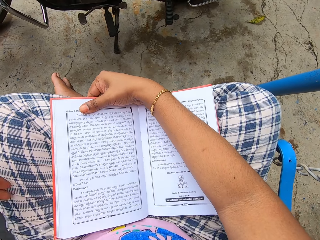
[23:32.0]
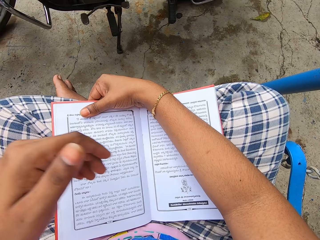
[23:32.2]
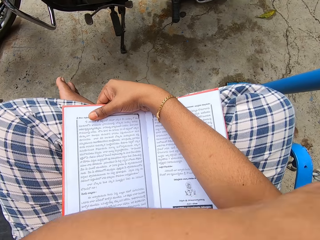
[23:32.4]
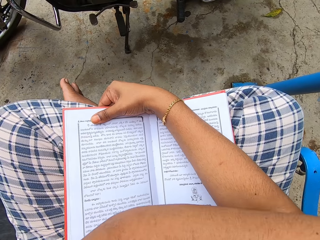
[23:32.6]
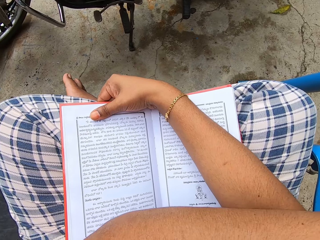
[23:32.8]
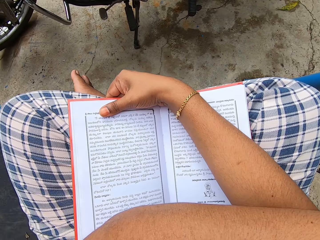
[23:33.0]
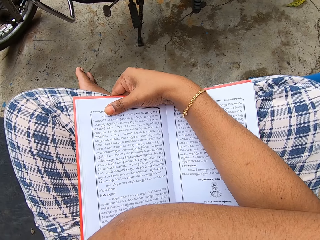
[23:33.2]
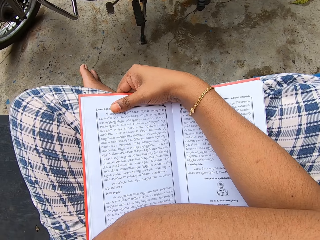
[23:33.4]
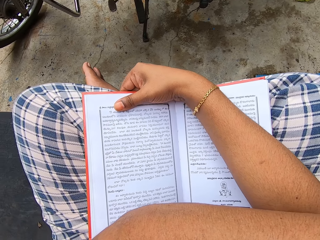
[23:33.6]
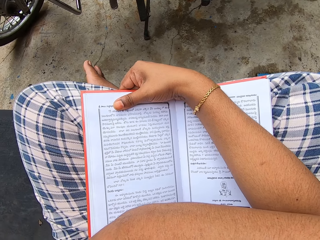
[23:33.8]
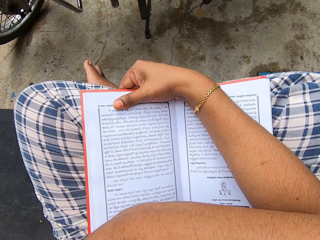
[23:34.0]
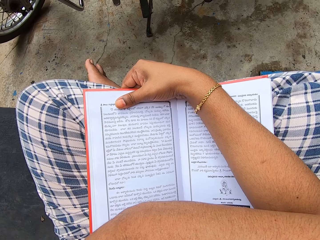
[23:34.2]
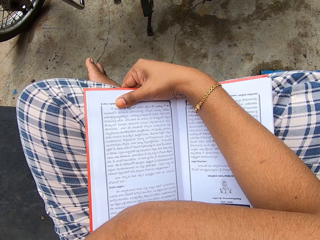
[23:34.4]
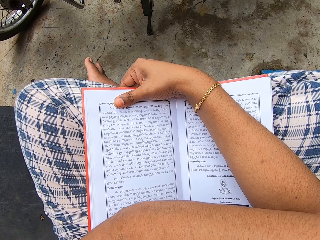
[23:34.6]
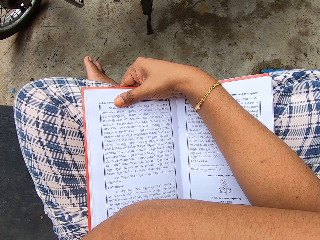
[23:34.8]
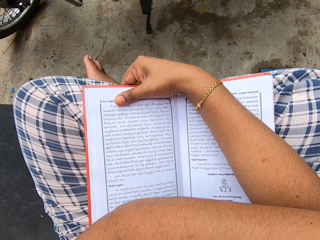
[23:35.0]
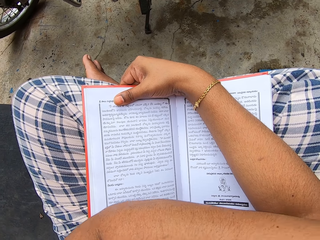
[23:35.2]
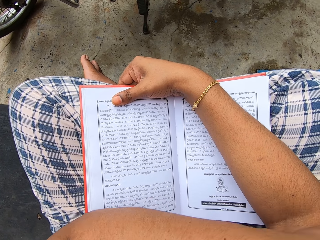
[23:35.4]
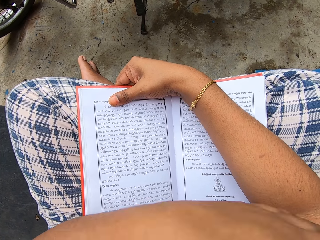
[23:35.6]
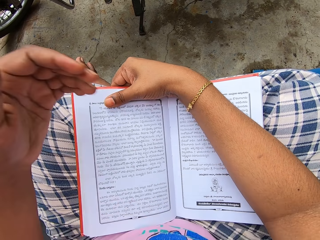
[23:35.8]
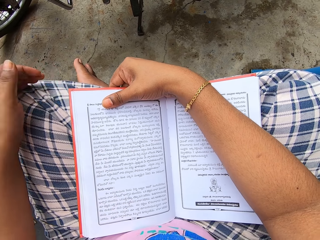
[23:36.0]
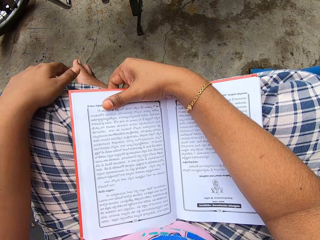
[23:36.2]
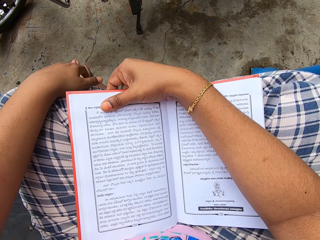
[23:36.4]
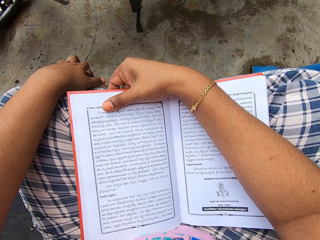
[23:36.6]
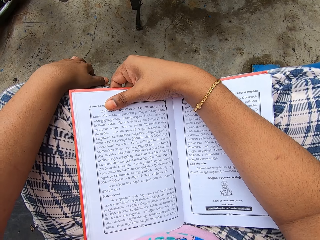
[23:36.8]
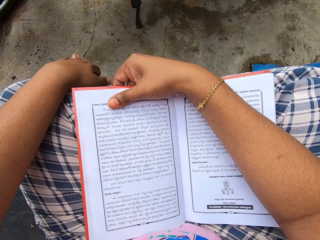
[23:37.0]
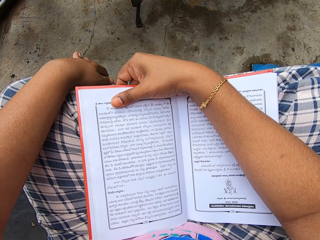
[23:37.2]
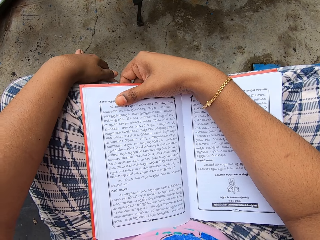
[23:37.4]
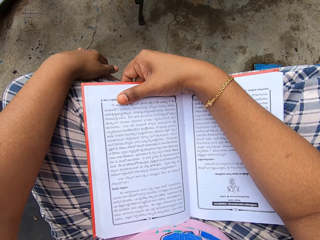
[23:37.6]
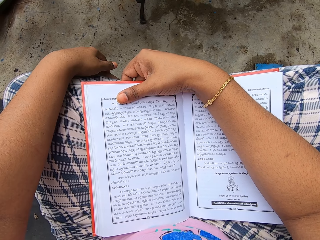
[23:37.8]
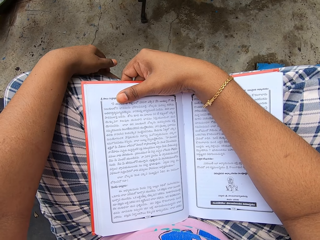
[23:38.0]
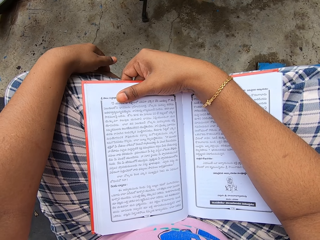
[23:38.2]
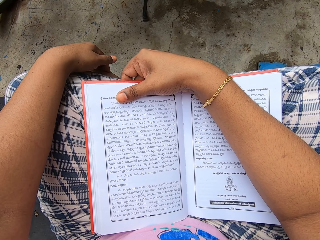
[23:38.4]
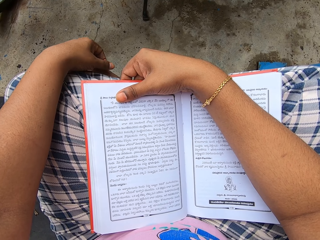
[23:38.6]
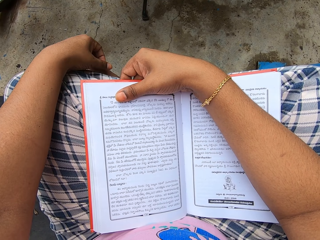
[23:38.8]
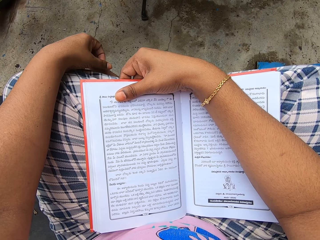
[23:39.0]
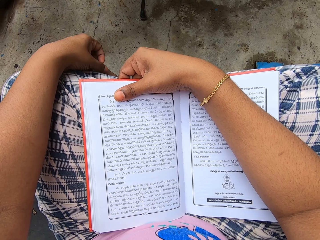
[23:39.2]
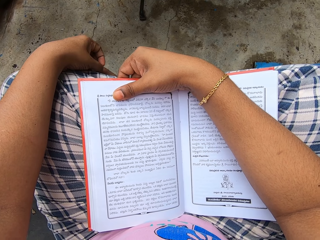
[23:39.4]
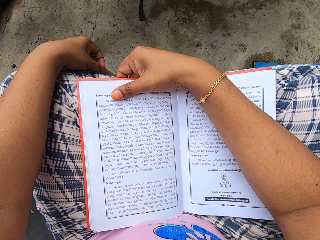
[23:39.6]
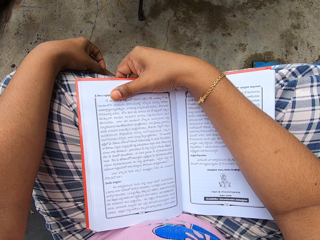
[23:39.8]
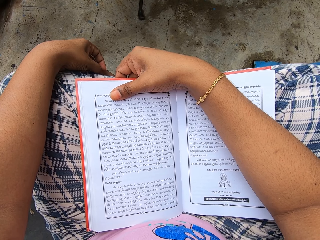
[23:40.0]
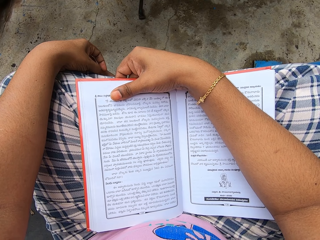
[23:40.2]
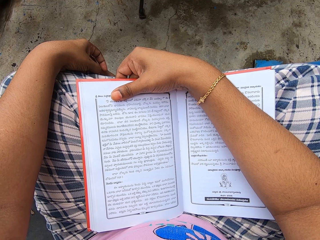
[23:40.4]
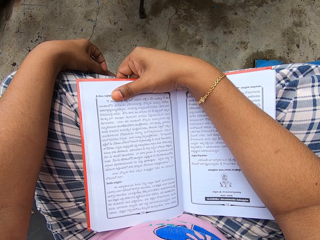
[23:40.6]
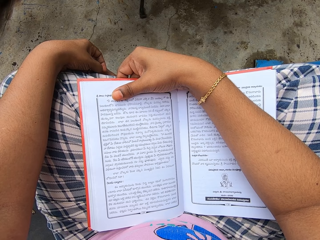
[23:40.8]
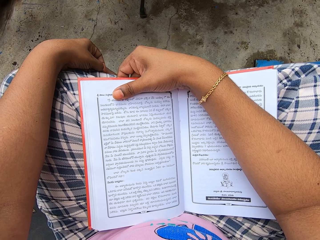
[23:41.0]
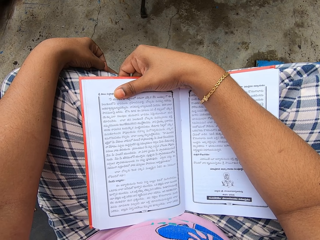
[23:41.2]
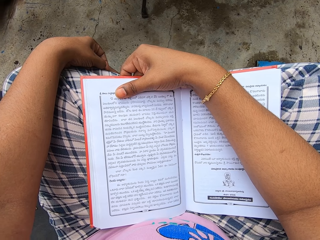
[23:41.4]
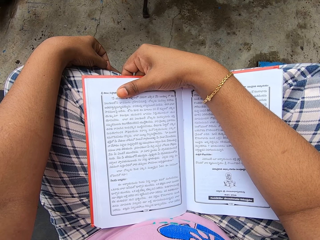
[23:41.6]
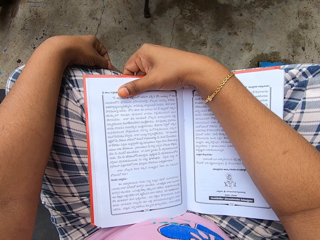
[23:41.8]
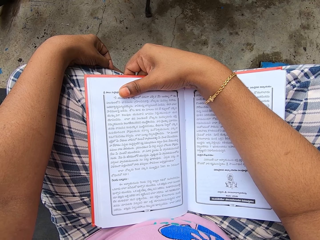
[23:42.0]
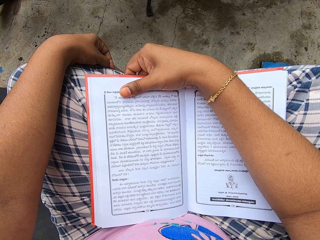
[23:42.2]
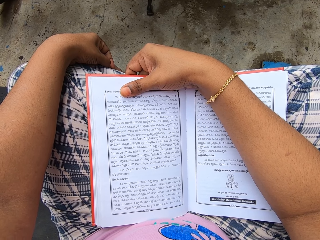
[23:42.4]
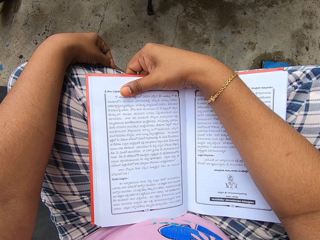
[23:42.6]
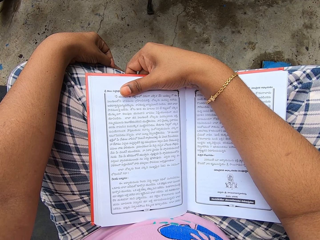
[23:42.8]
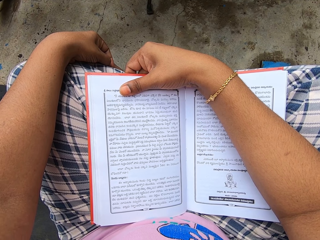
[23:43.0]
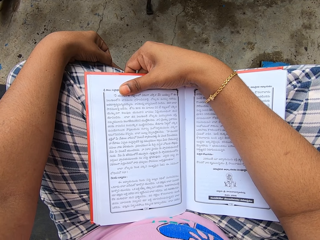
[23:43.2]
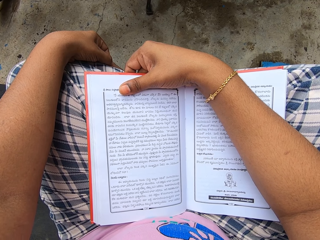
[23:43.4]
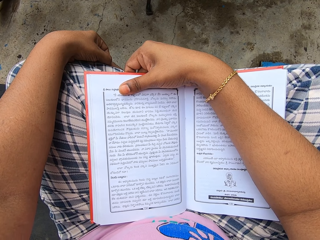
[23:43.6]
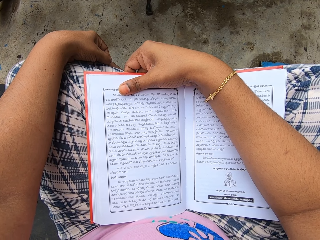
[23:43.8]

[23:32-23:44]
The camera wearer moves the hand. They read the book. They move the hand. They read the book.

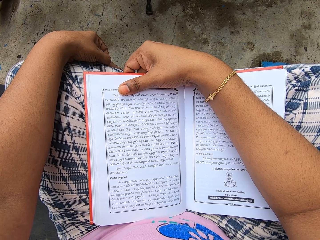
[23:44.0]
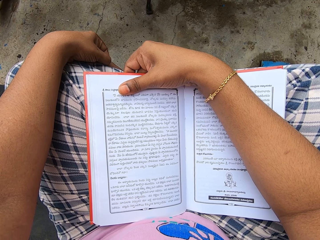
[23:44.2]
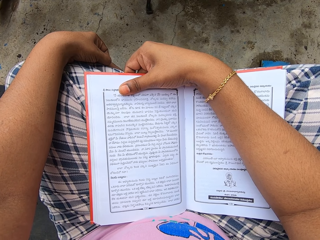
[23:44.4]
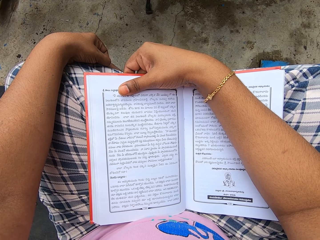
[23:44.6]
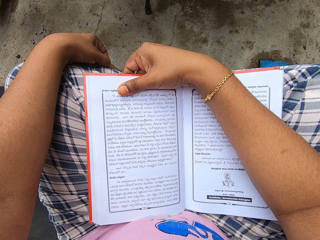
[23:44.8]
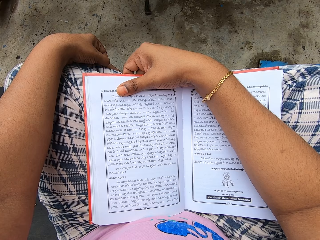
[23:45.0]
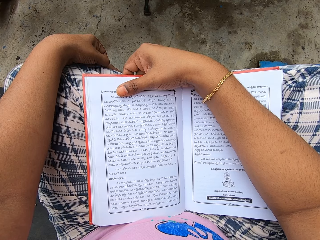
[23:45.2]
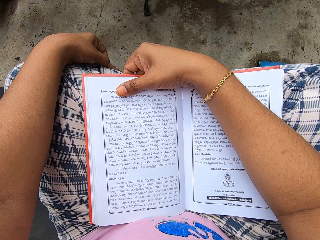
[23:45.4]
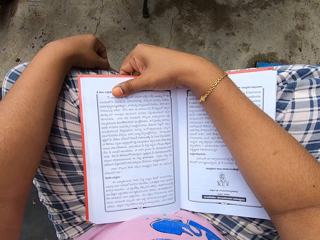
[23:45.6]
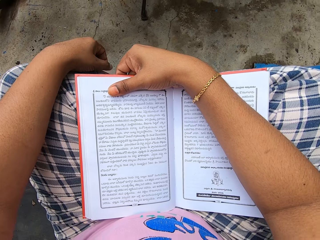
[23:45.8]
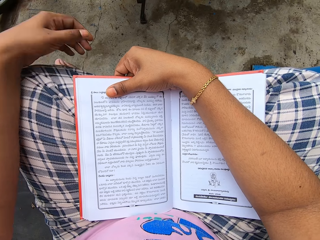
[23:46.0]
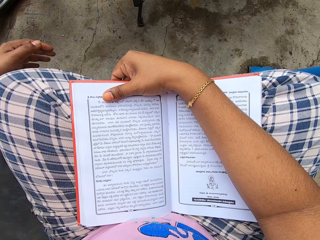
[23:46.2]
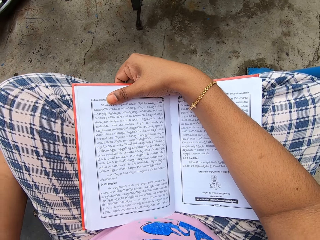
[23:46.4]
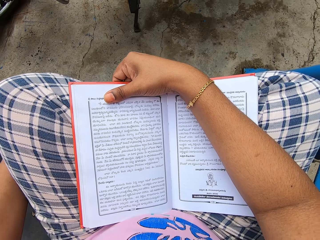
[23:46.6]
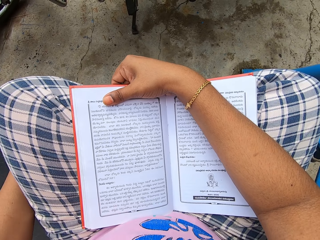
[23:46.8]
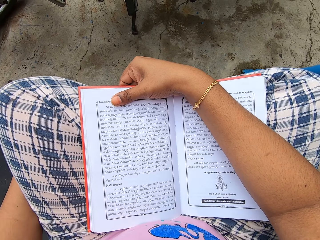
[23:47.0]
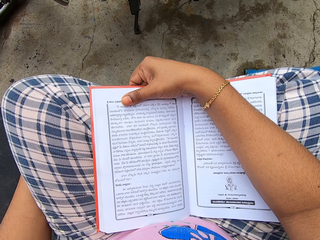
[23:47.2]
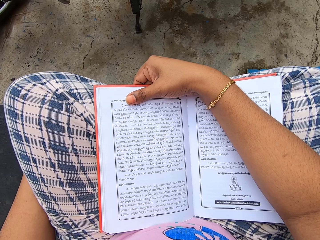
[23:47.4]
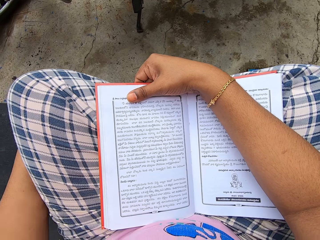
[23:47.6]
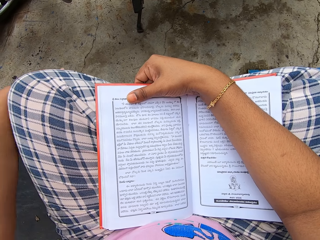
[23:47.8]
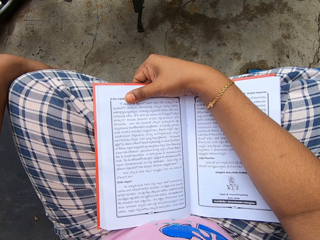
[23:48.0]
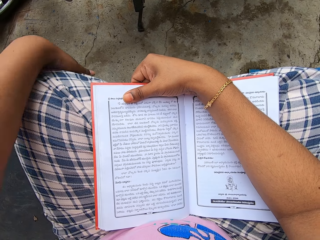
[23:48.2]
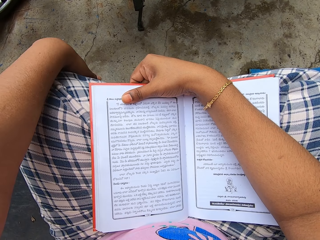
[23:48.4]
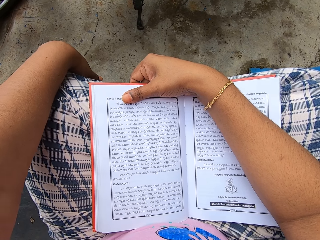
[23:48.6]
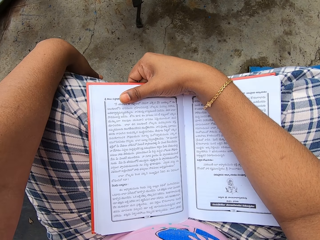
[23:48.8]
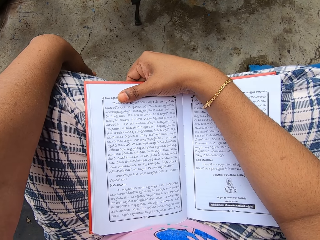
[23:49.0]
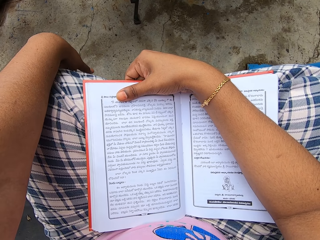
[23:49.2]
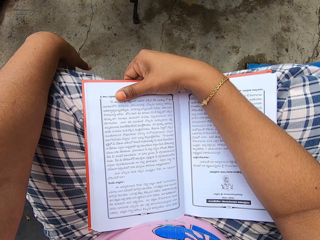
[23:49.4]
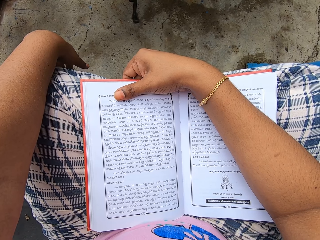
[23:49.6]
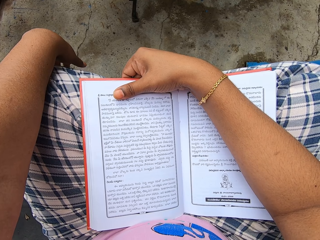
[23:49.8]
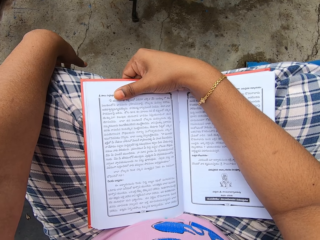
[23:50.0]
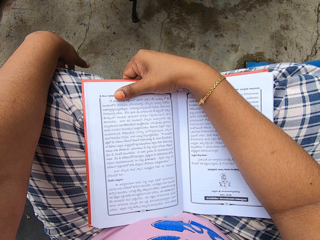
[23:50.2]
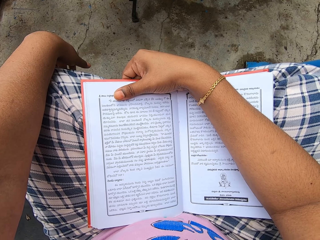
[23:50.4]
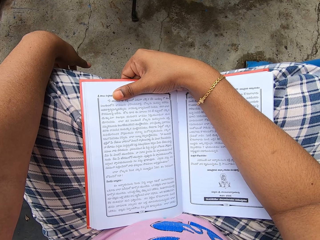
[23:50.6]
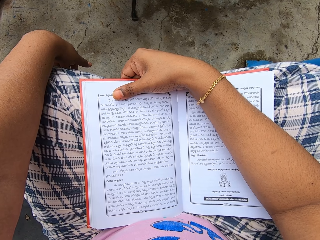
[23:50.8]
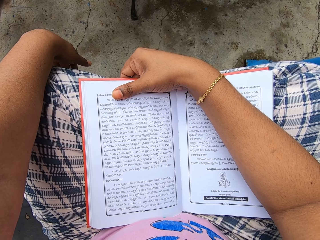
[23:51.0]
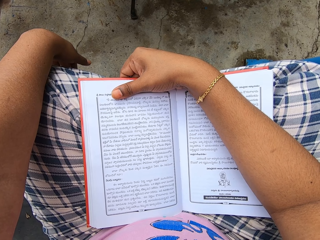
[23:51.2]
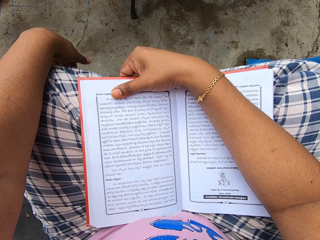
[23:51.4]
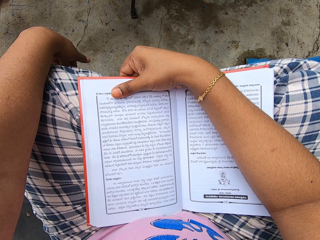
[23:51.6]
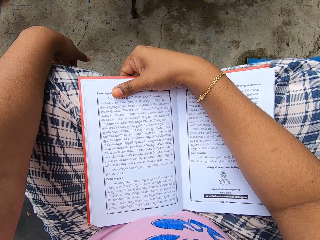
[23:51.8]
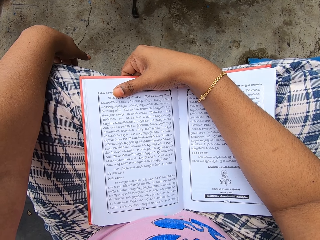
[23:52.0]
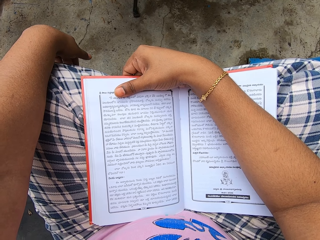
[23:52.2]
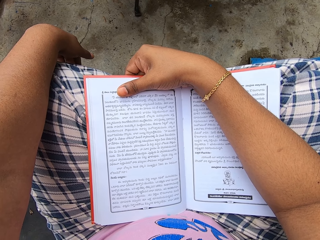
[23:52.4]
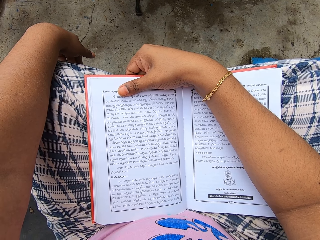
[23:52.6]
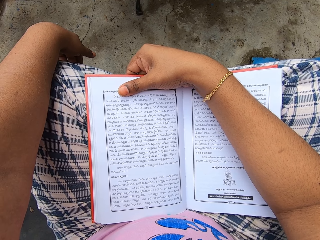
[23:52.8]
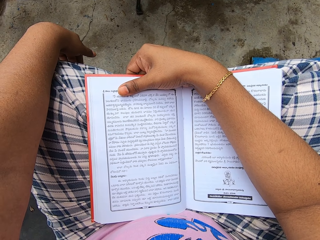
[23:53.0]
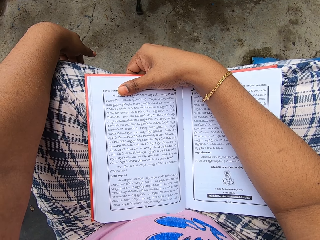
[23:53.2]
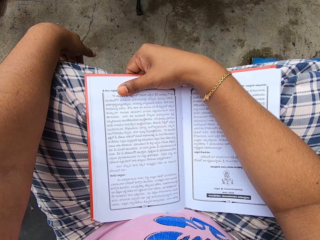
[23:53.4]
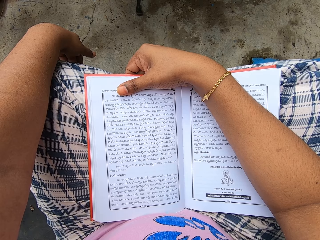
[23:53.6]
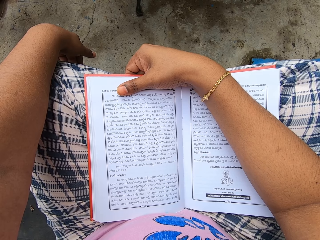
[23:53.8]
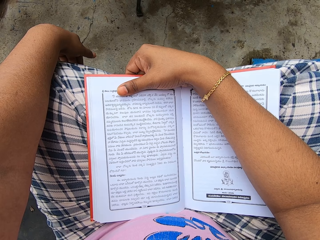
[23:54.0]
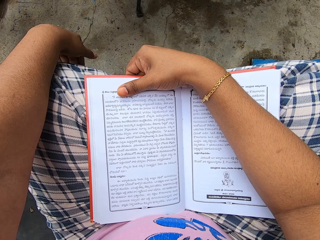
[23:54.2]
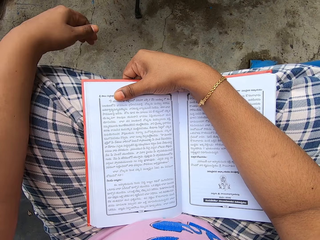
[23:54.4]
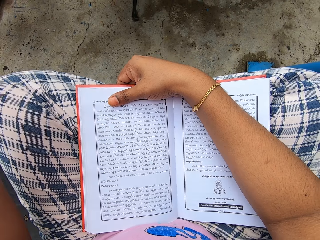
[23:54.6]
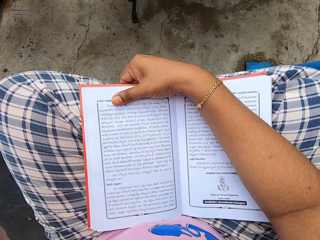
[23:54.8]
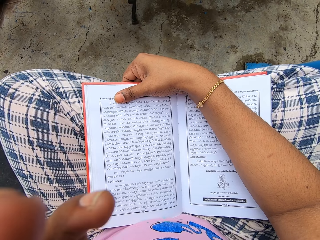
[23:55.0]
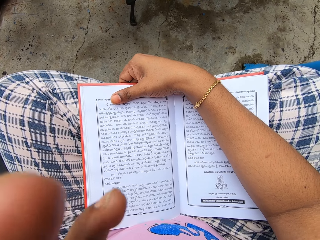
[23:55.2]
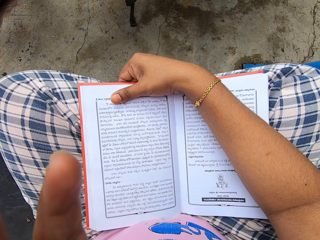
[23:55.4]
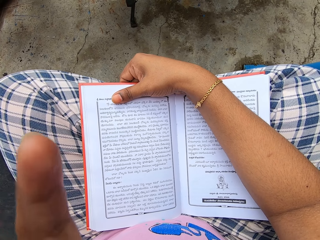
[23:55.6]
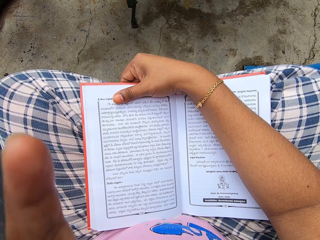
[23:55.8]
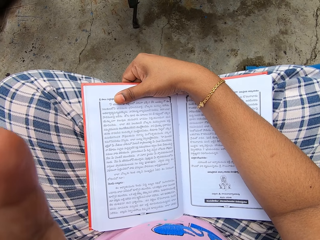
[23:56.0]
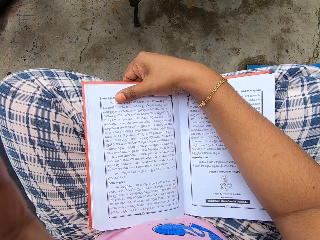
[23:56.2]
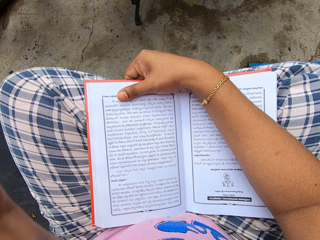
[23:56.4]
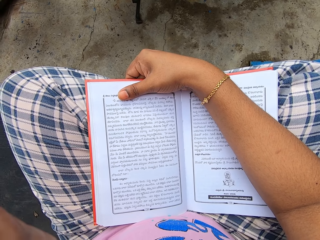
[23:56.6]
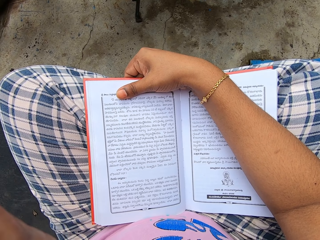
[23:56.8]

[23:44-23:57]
The camera wearer moves the hand. They read the book. They move the hand. They adjust the camera.
